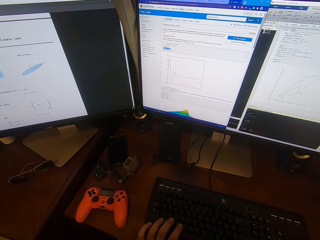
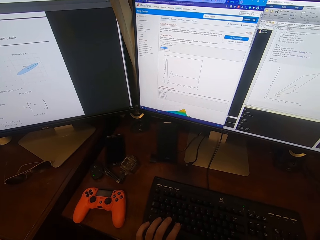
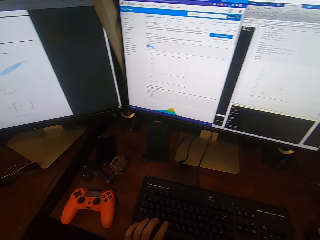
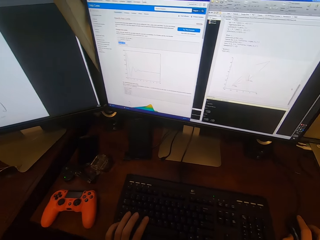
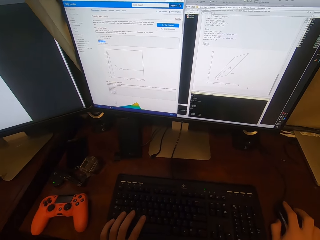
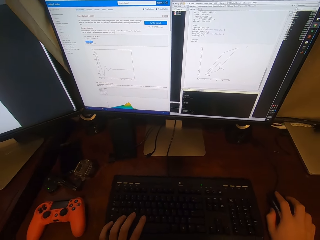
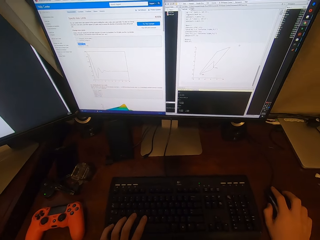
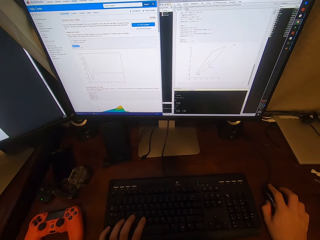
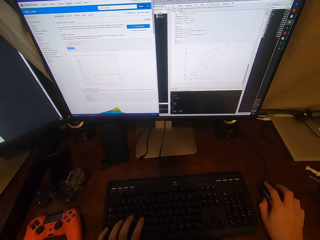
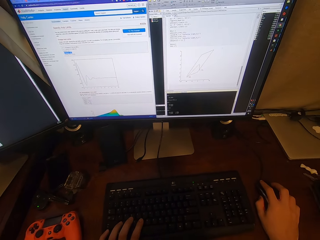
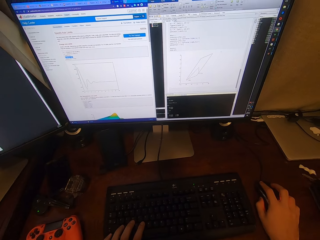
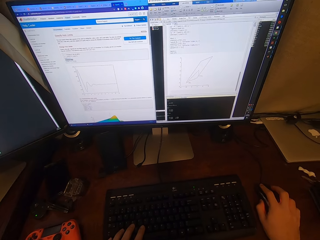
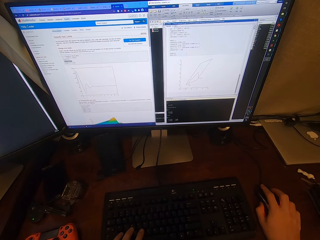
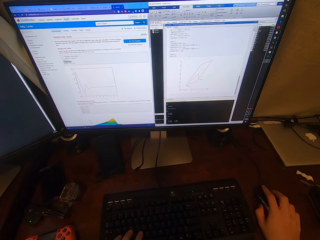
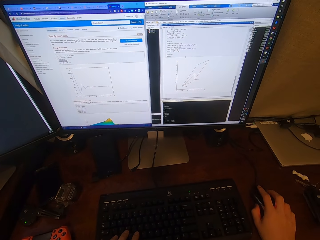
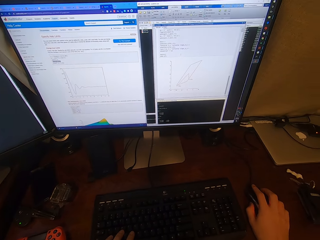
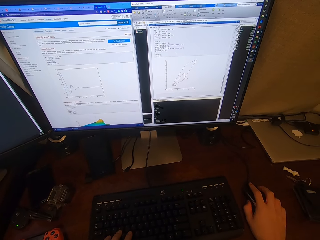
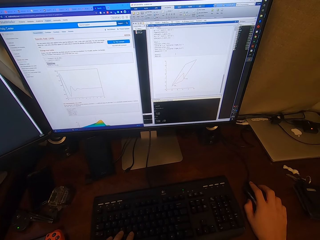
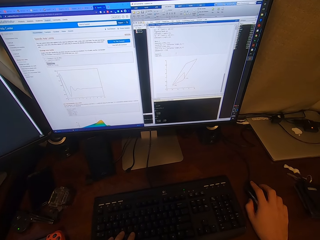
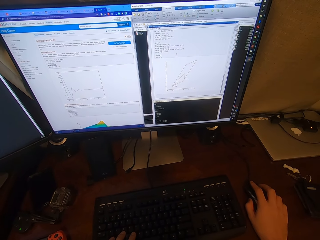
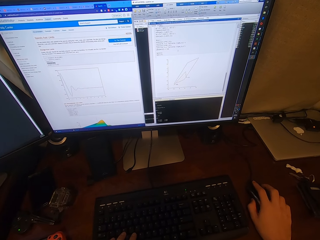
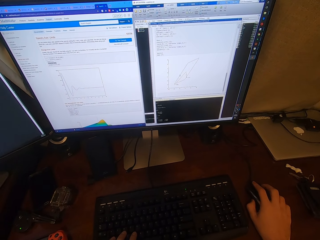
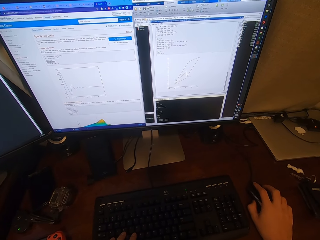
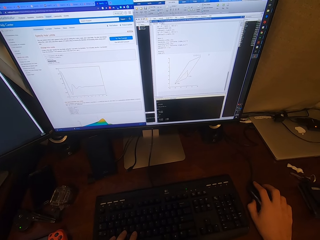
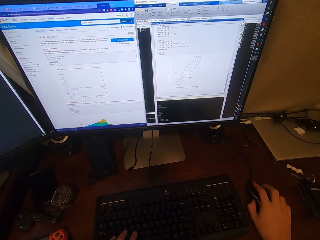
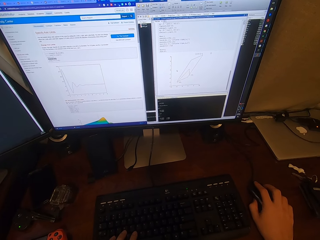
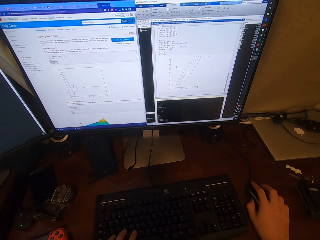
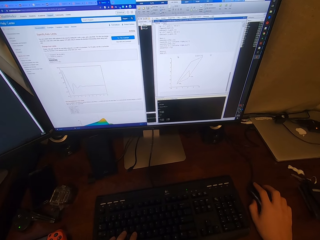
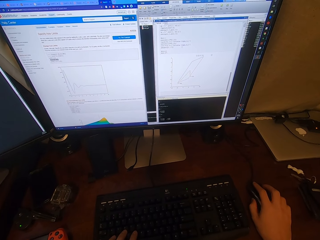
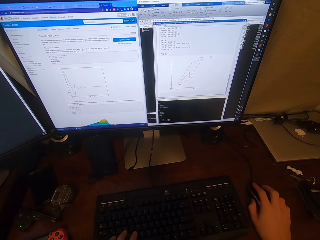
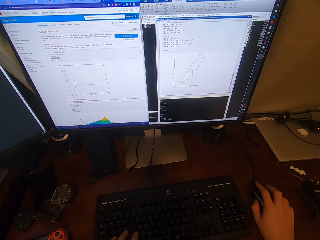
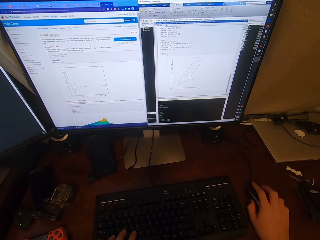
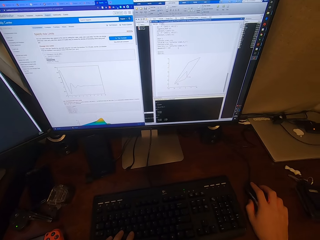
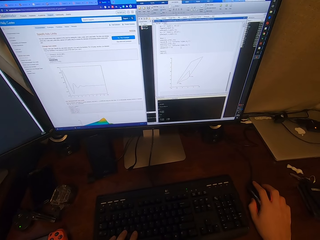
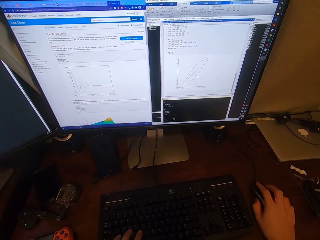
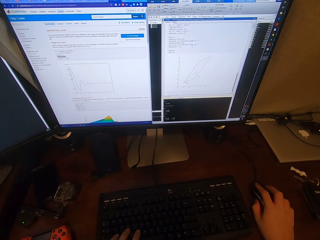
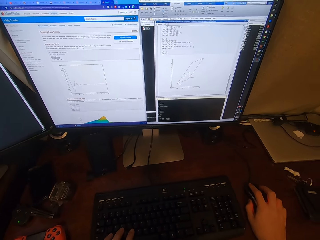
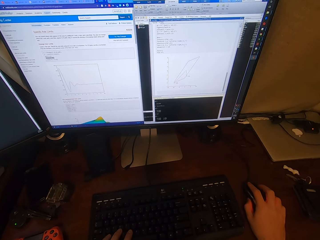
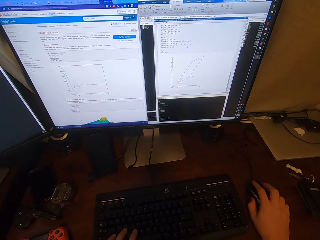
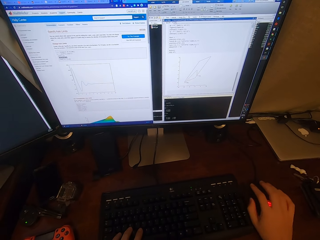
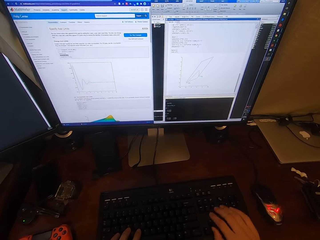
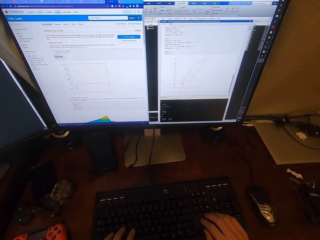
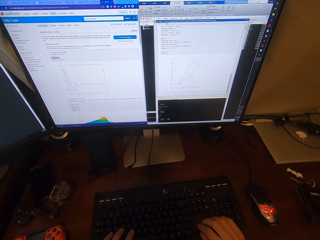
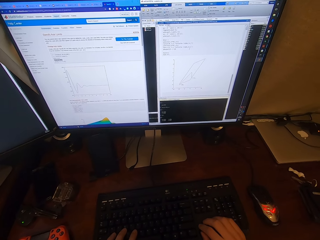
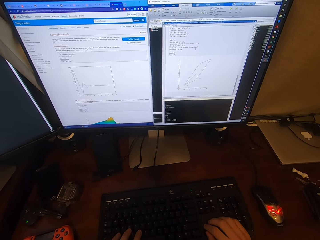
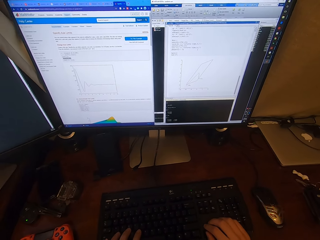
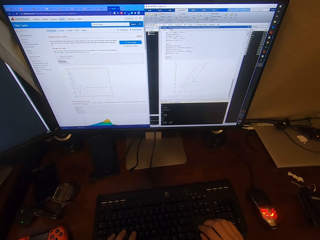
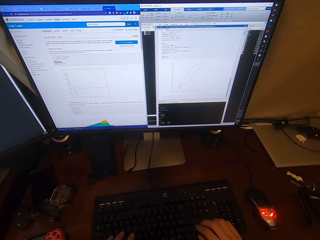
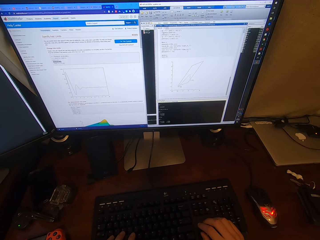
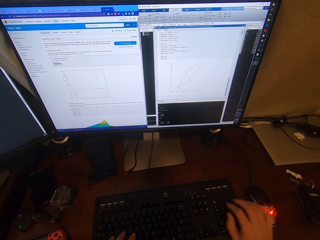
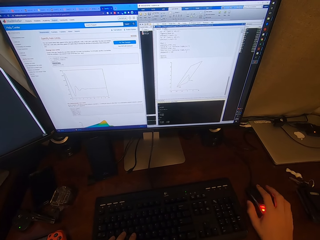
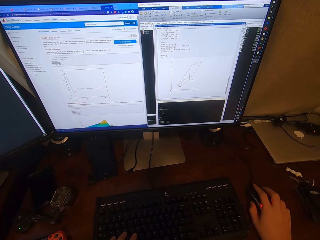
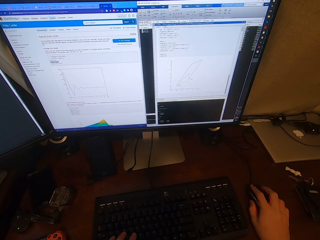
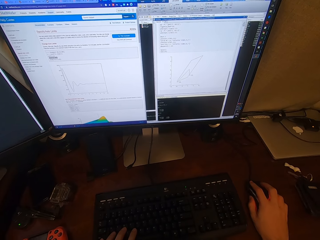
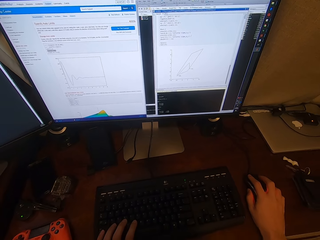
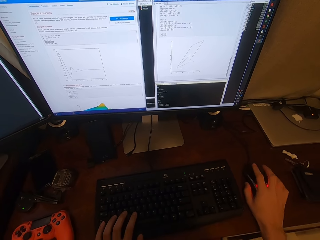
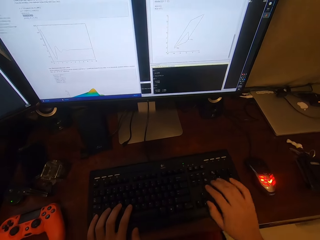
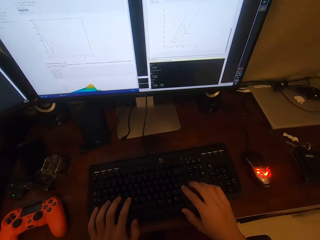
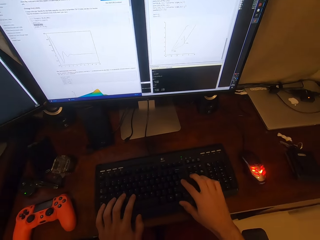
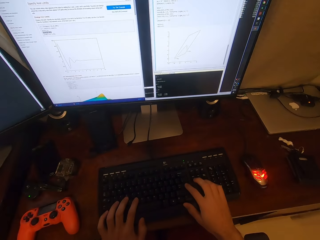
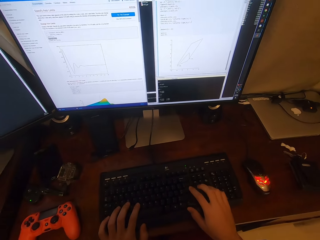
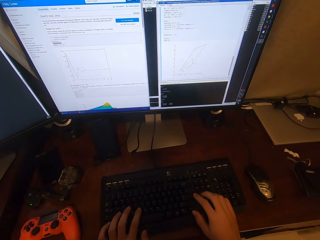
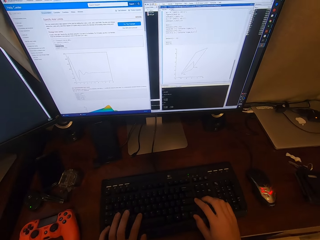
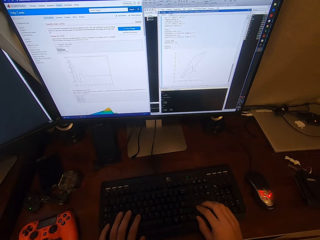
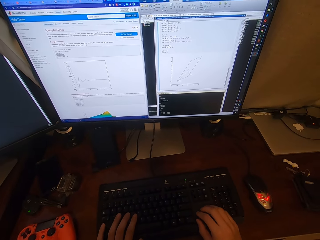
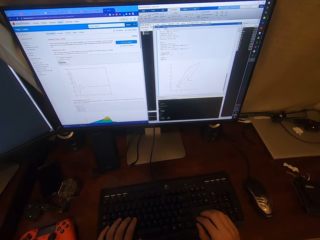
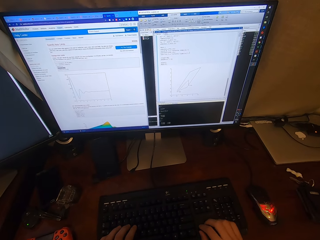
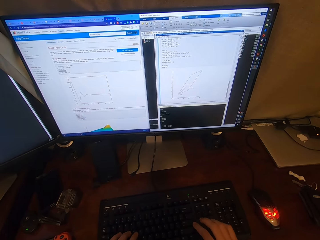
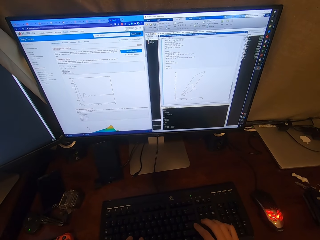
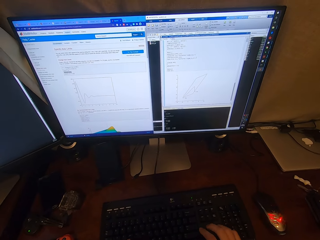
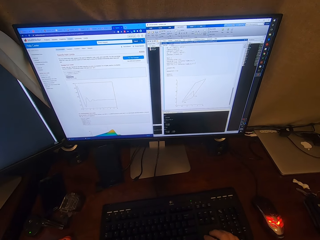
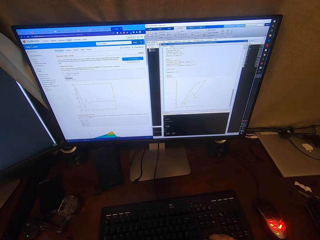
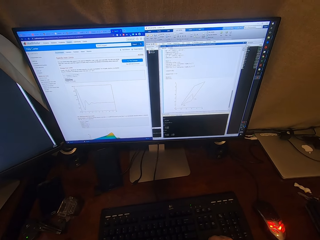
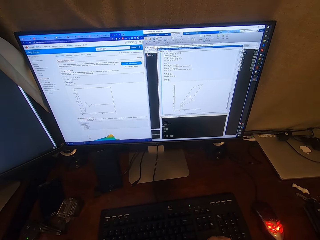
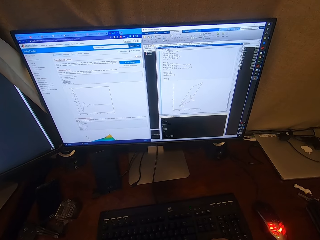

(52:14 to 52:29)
The camera wearer clicks on the mouse. They click on the mouse again. They type on the keyboard.

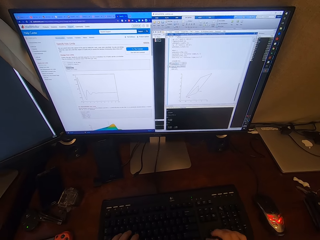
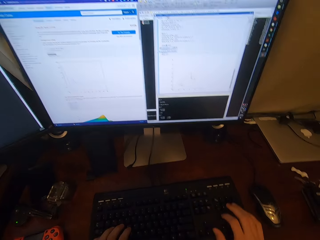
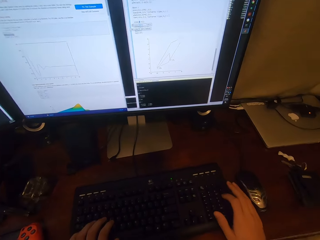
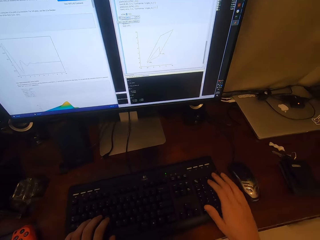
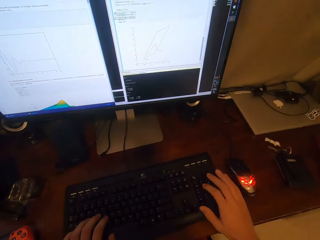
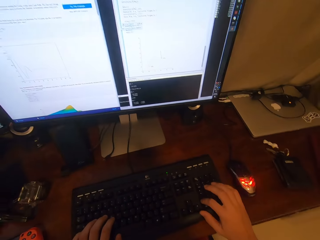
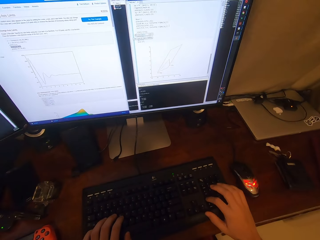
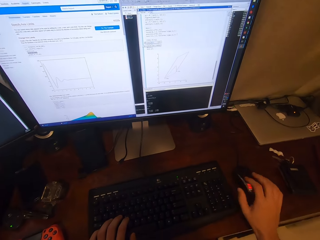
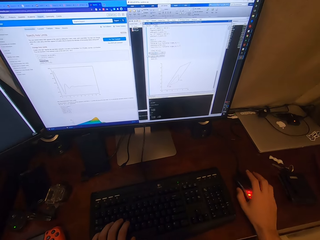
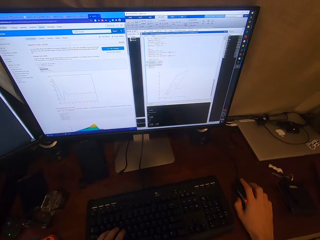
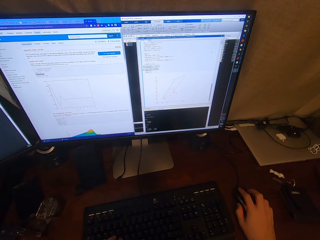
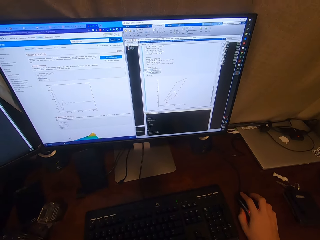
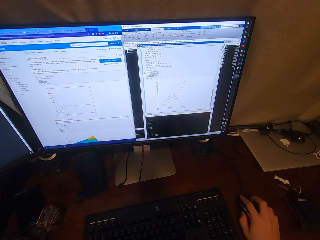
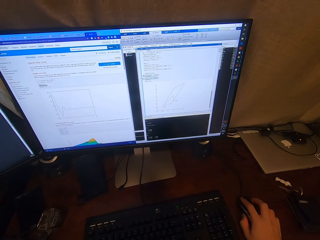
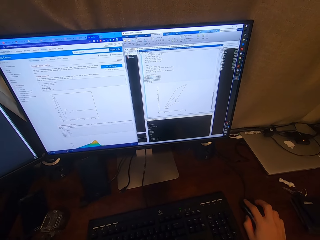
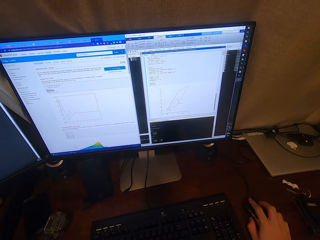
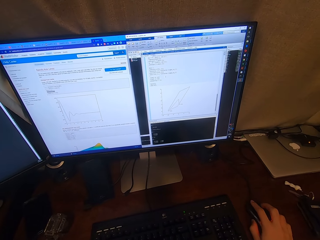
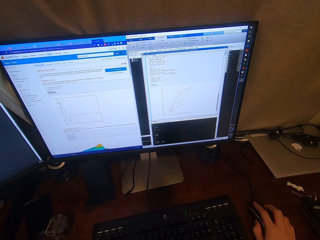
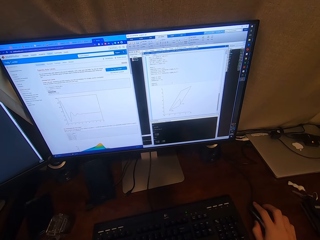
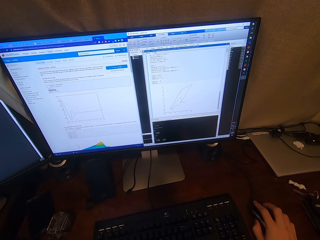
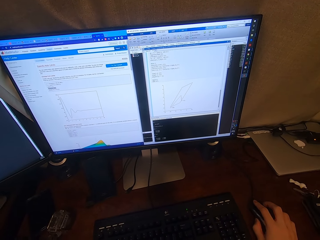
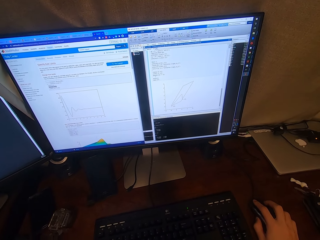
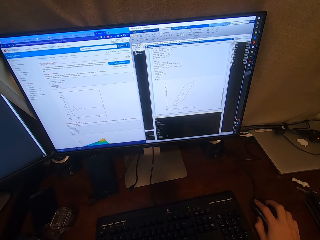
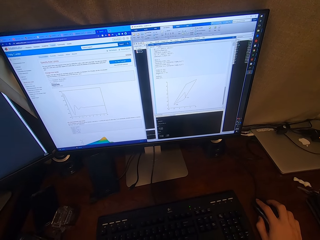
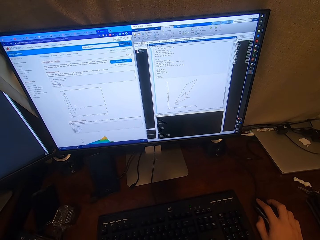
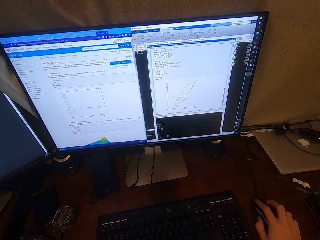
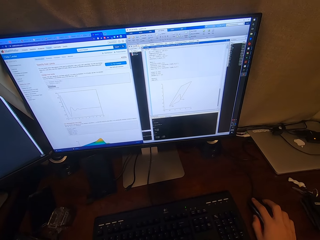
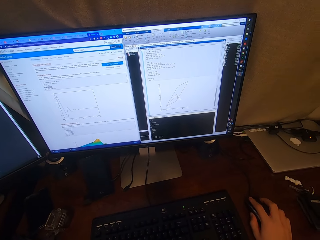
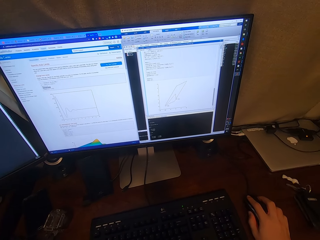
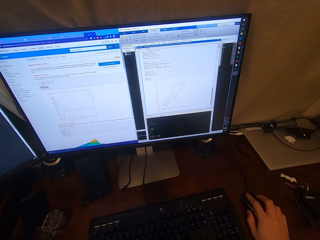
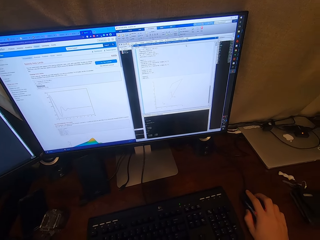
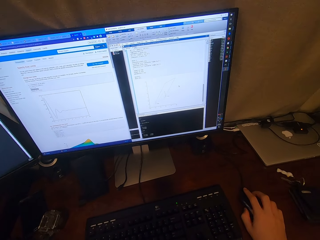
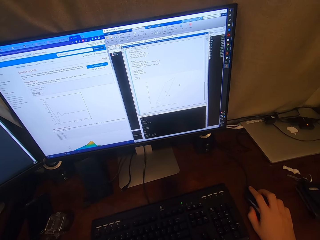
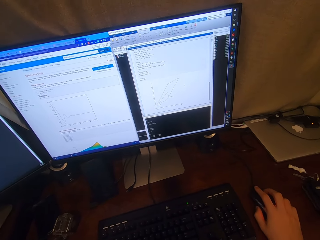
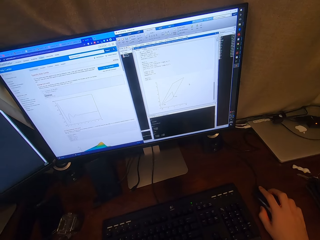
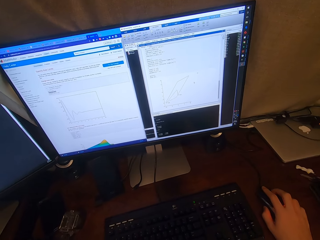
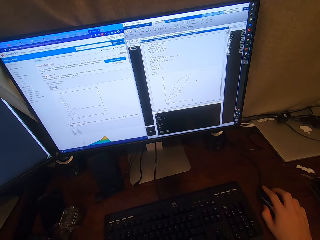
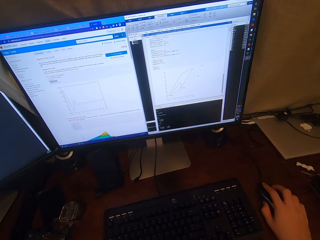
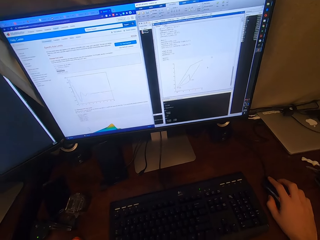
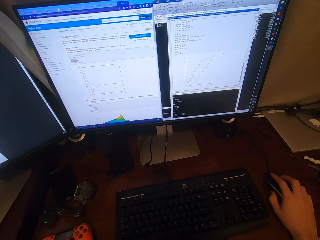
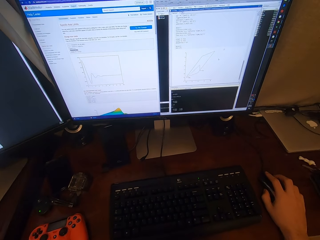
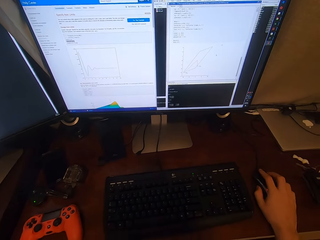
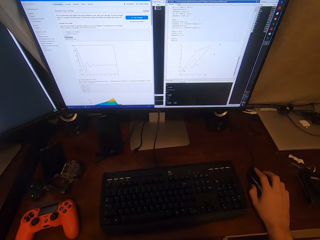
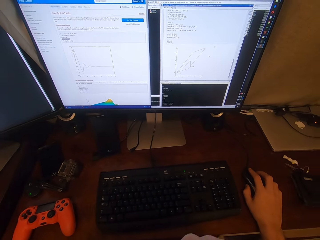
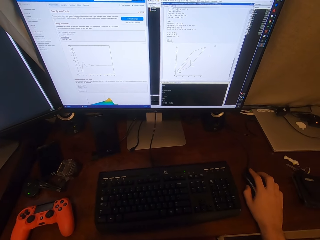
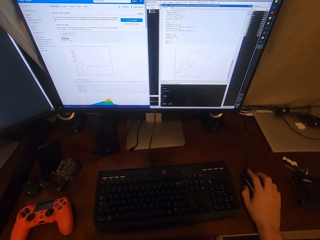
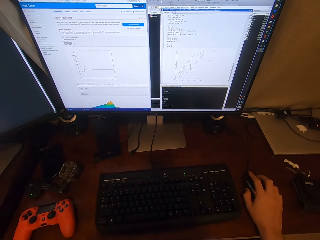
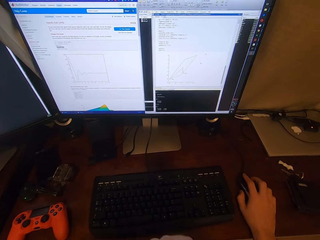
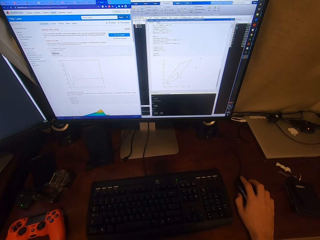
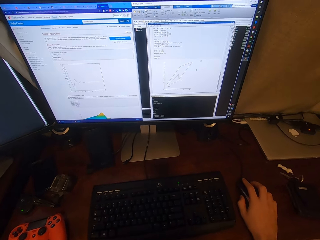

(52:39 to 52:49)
The camera wearer clicks on the mouse.
